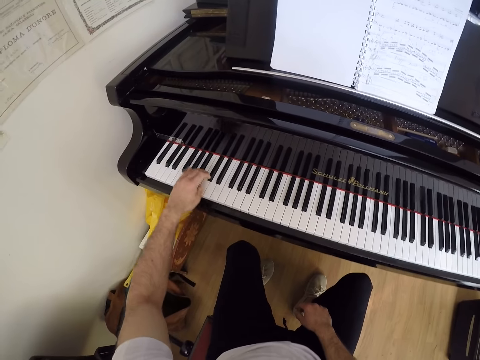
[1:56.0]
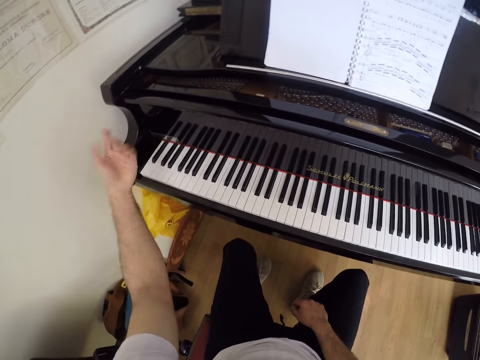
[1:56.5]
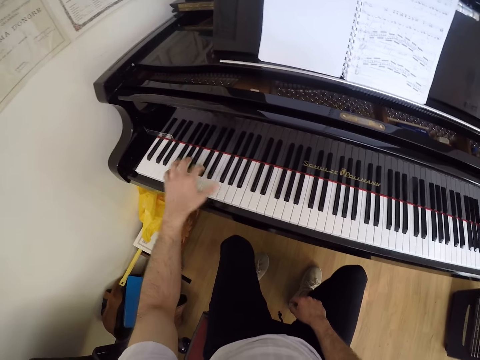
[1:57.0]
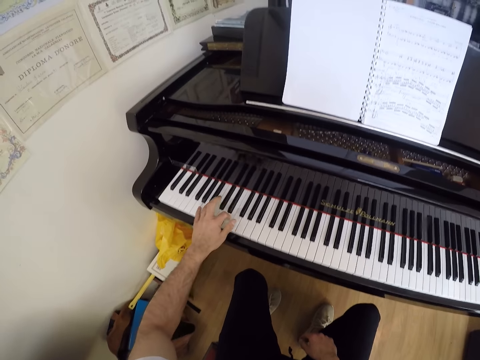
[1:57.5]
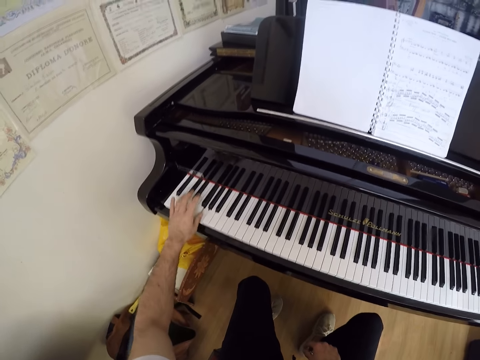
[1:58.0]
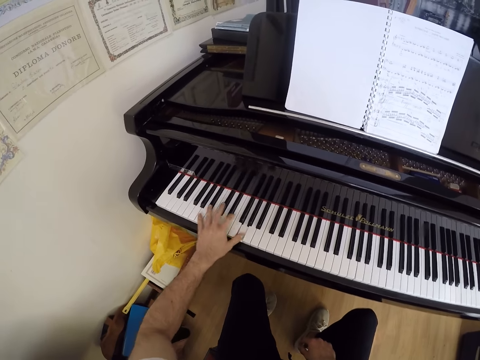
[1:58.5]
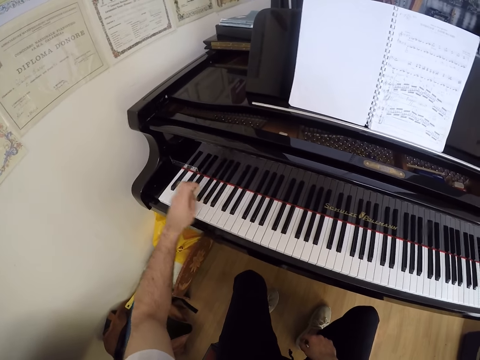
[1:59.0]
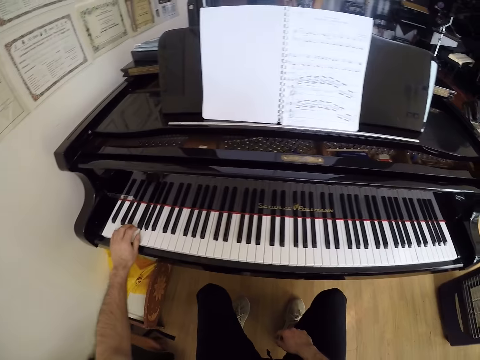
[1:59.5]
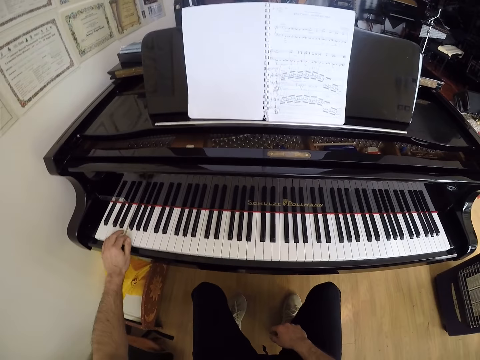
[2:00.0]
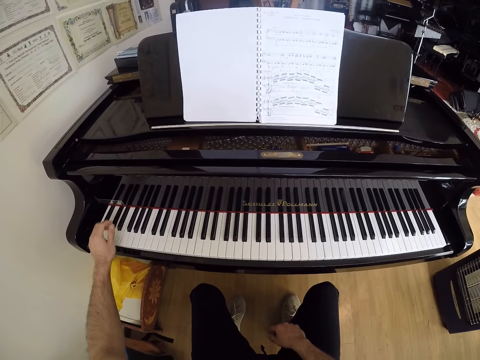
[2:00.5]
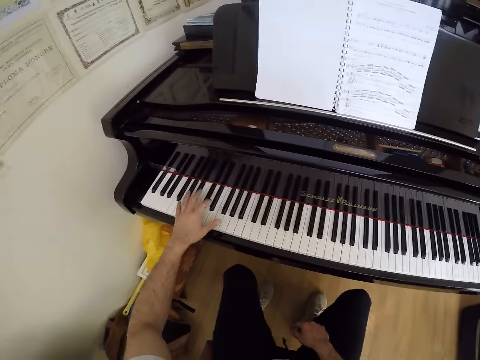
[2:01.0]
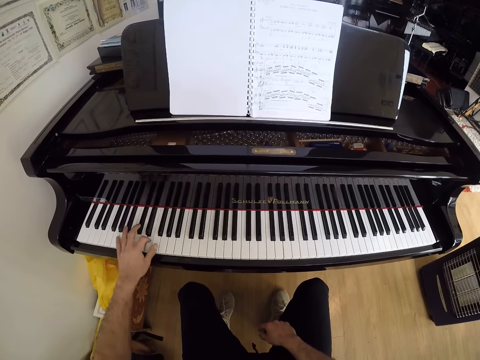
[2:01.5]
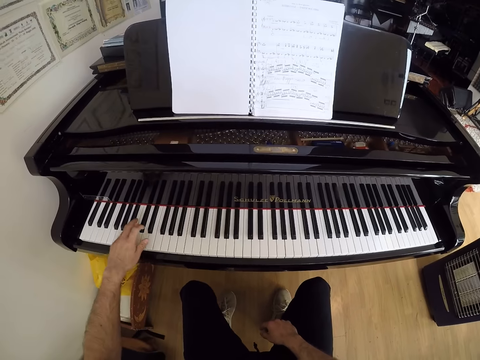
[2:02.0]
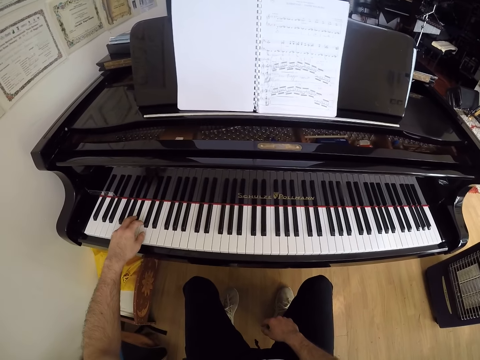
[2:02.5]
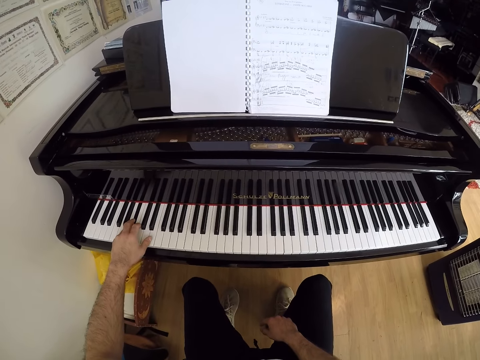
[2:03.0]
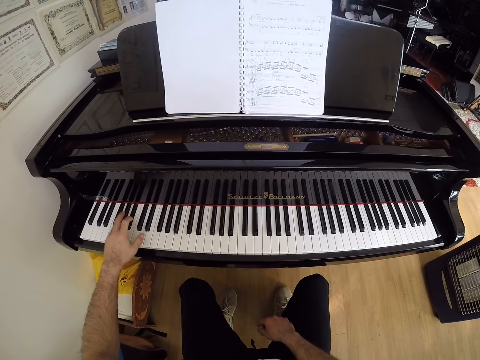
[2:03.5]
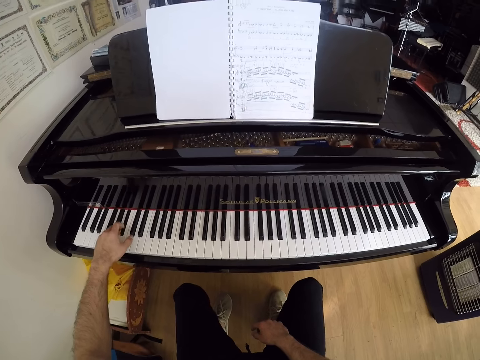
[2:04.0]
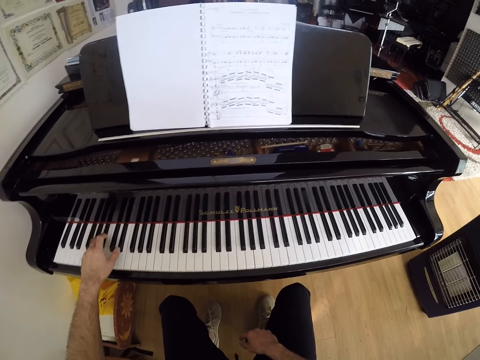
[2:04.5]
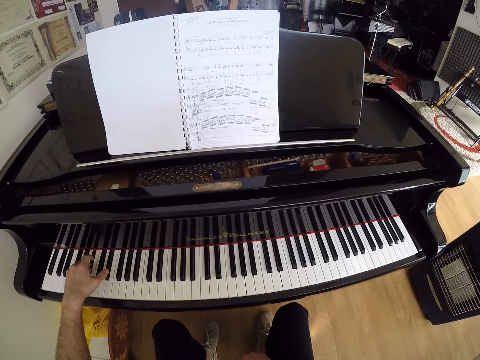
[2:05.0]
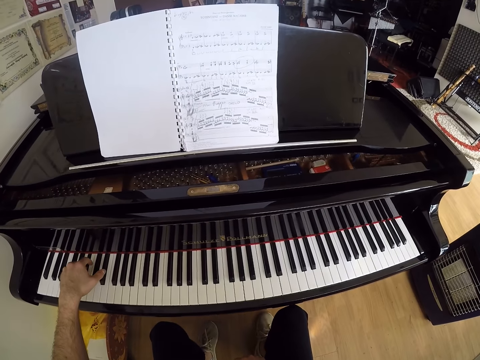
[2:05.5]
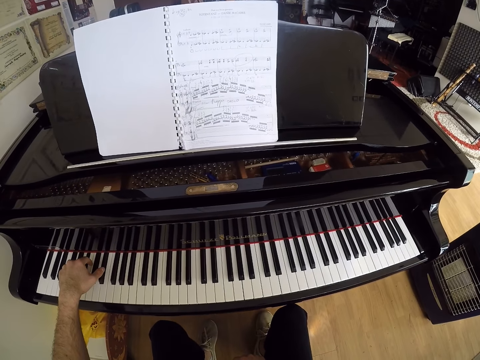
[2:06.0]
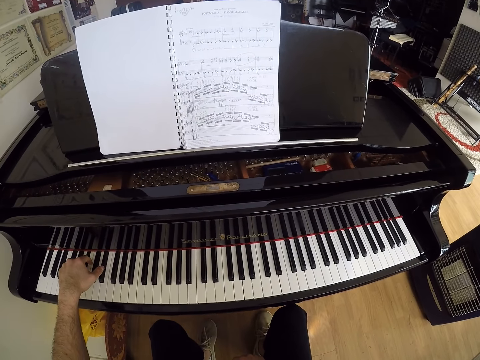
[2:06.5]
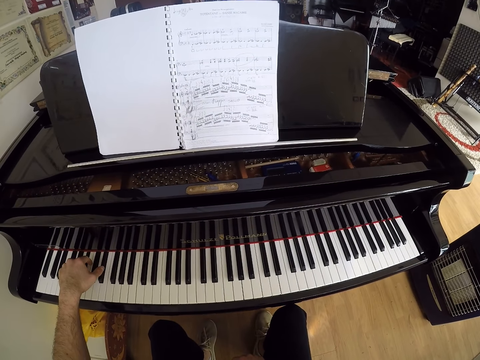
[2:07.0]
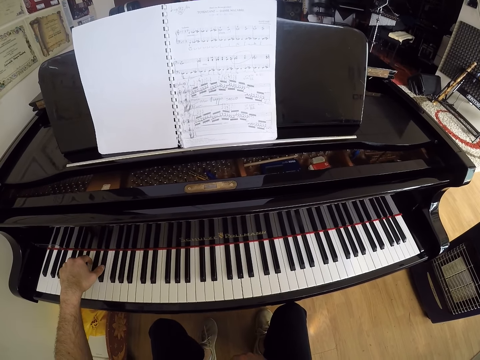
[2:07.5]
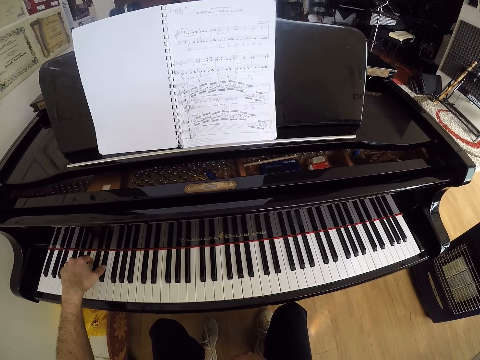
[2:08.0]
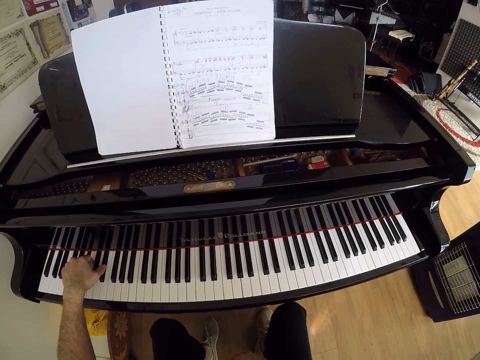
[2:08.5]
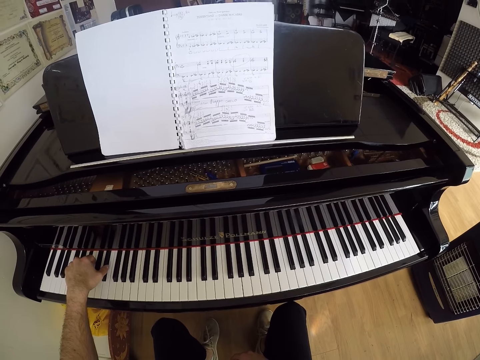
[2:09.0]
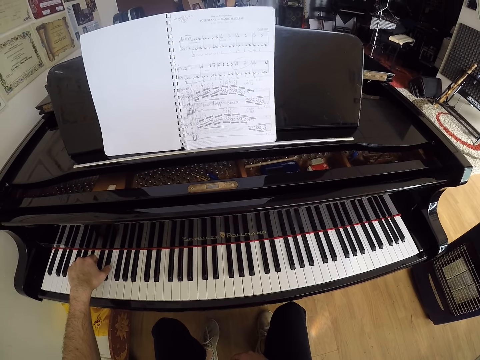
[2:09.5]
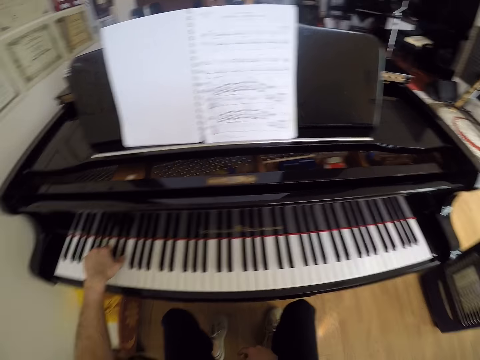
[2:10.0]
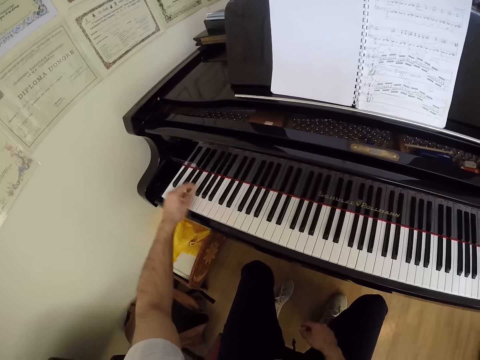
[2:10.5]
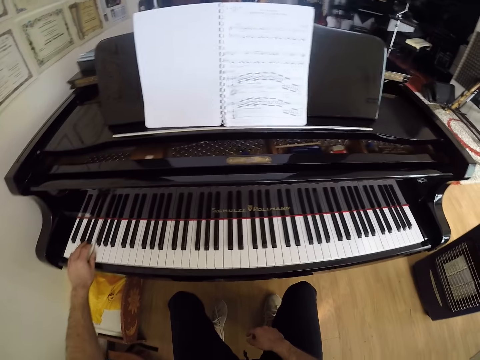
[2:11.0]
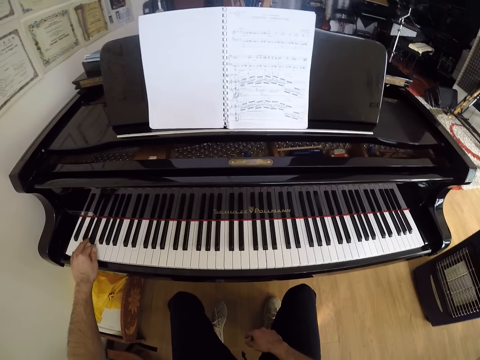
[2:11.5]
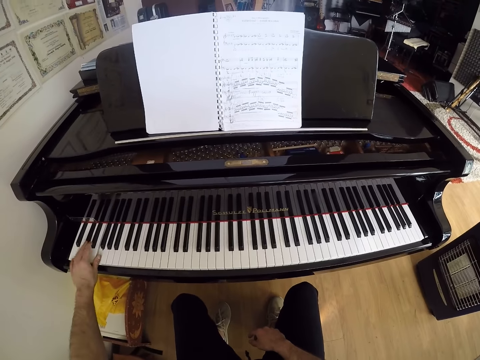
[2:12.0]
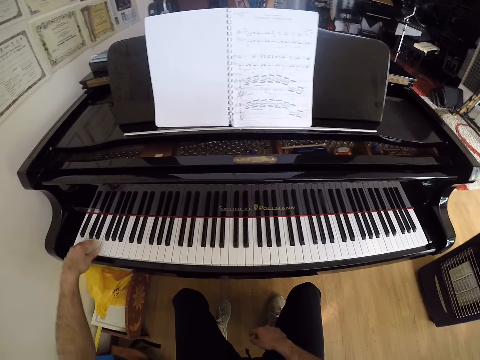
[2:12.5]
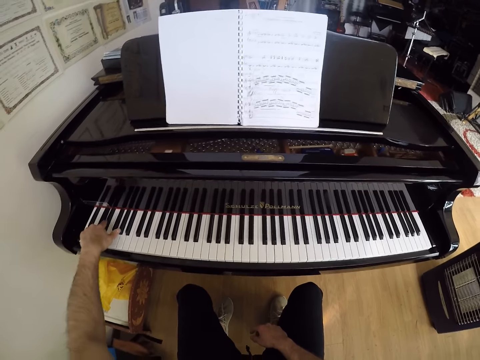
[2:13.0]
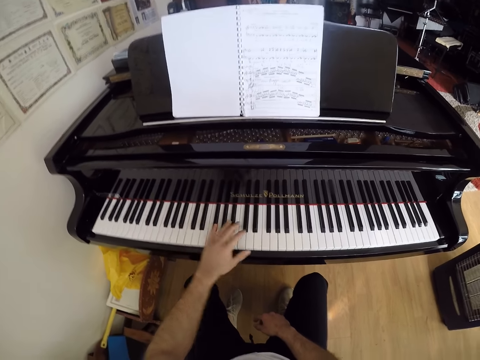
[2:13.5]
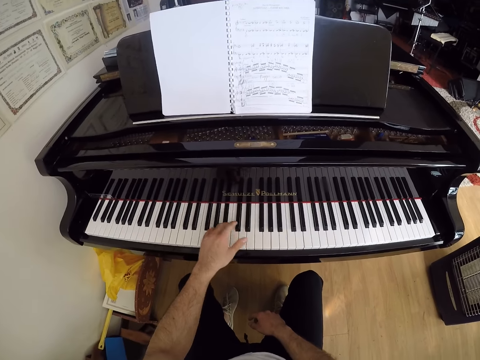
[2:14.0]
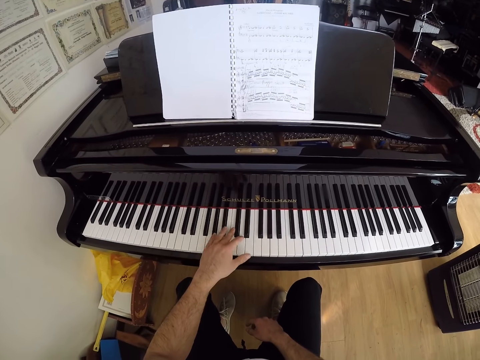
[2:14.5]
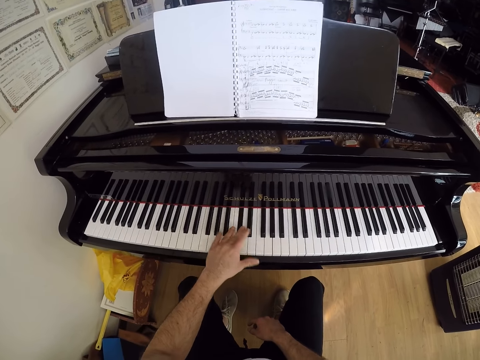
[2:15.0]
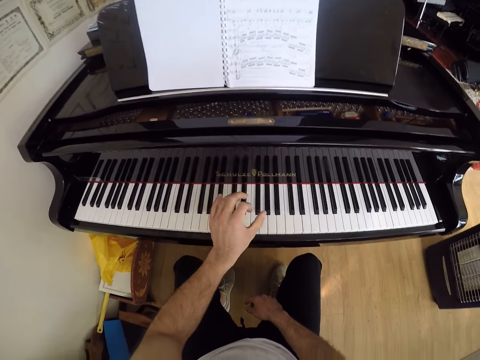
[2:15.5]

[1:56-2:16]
The camera wearer shakes his hand. He plays the piano. He looks at the book. He plays the piano.

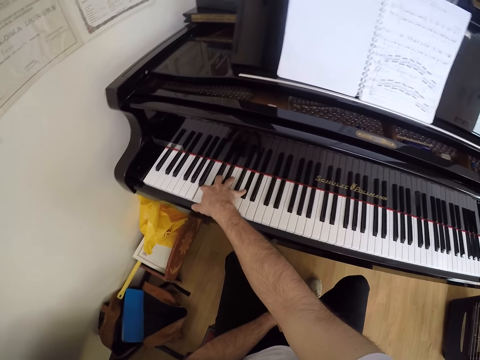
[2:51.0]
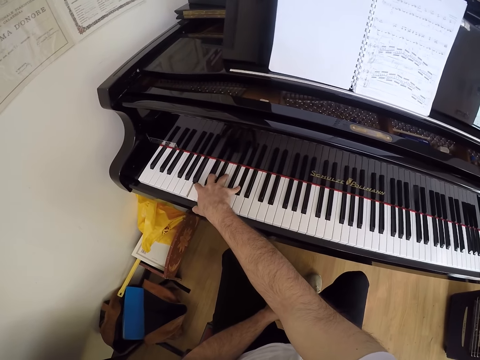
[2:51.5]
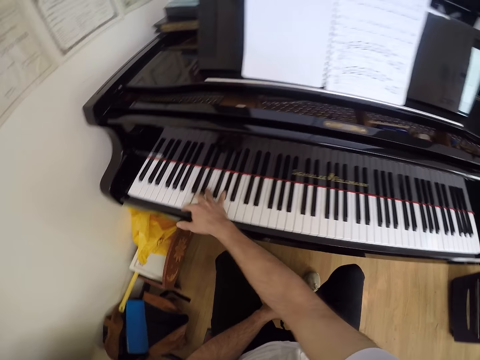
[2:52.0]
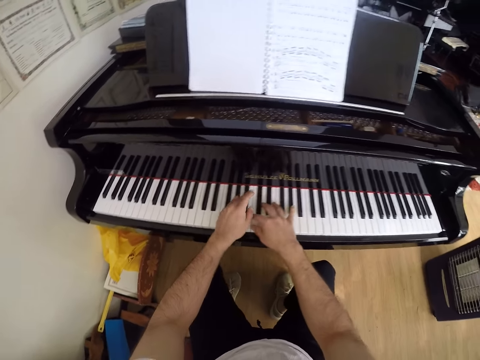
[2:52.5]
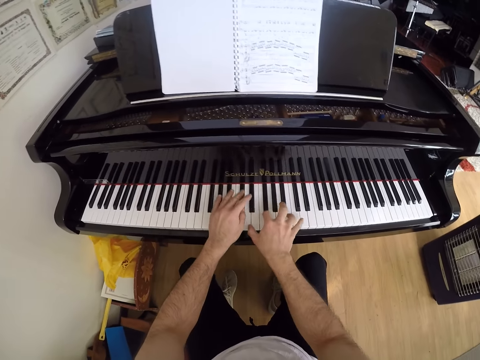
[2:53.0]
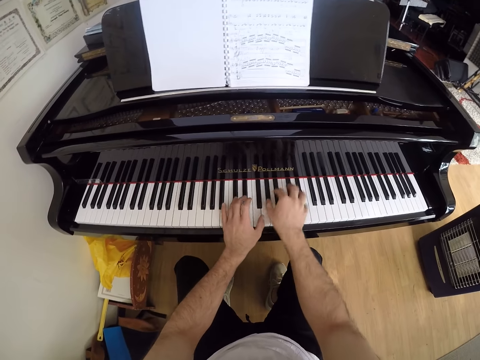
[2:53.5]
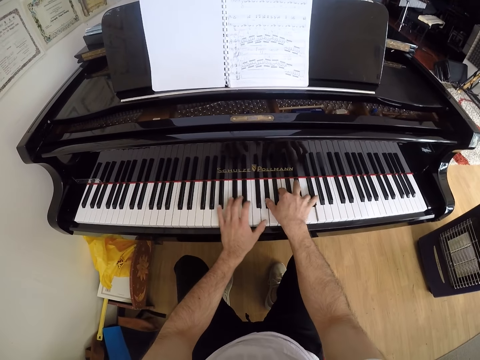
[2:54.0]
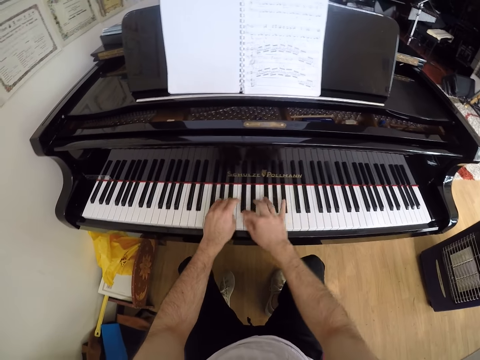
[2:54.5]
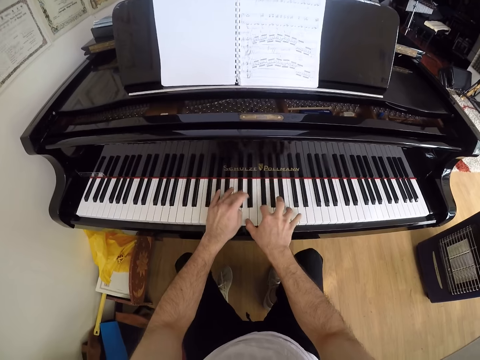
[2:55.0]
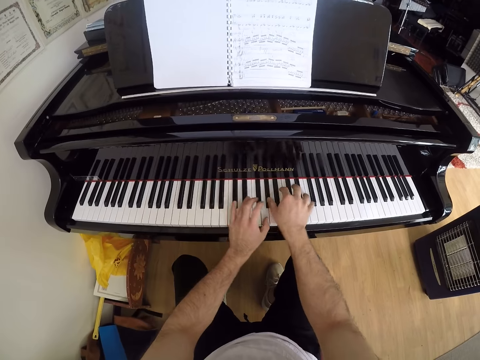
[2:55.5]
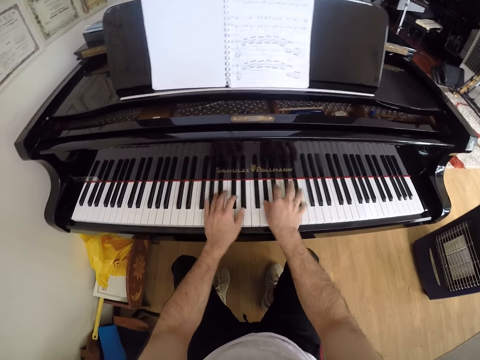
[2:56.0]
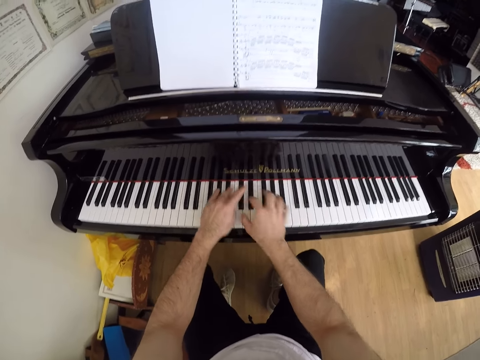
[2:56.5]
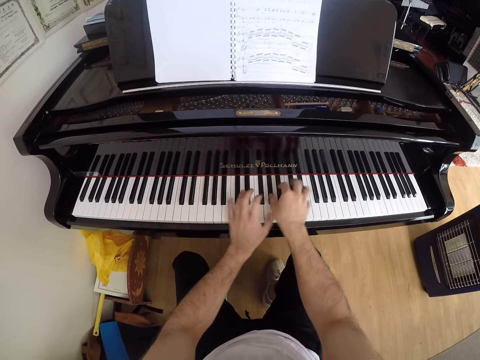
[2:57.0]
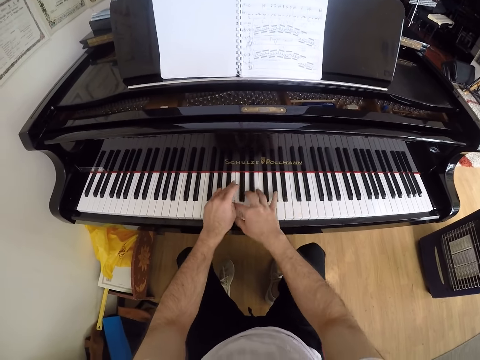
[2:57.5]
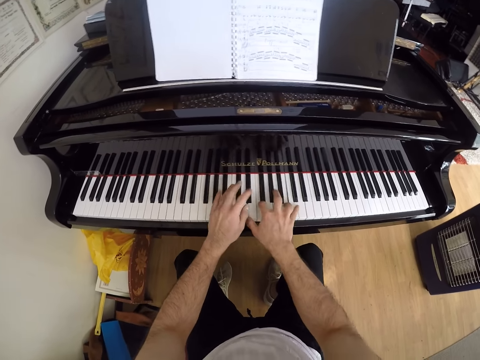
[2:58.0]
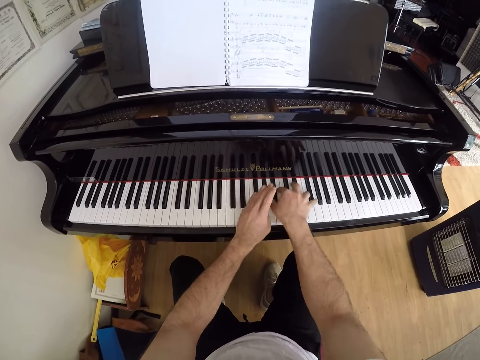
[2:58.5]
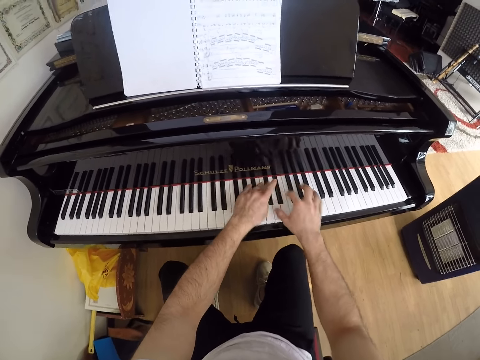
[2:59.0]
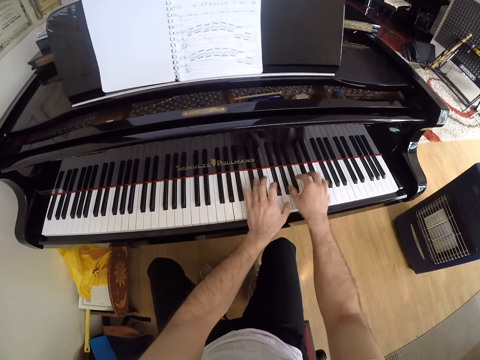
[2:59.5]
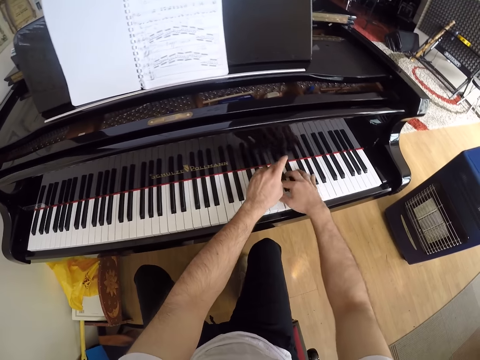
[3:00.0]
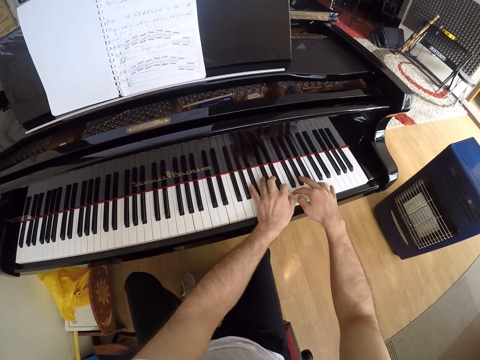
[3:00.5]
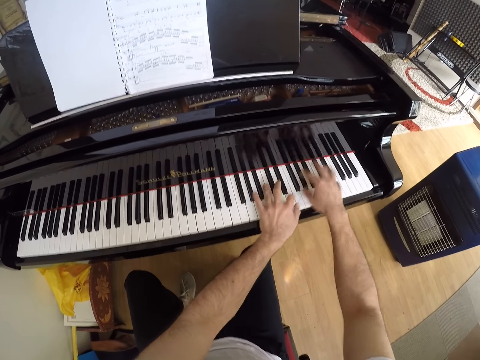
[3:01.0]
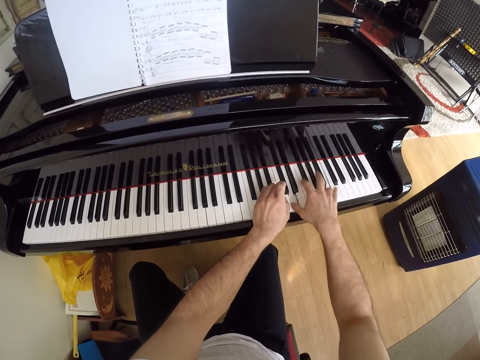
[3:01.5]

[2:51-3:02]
The camera wearer places his left hand on the piano. He plays the piano with both hands.
